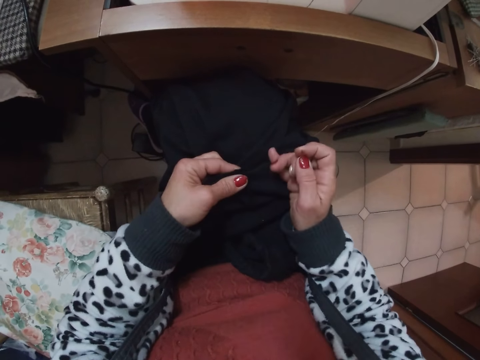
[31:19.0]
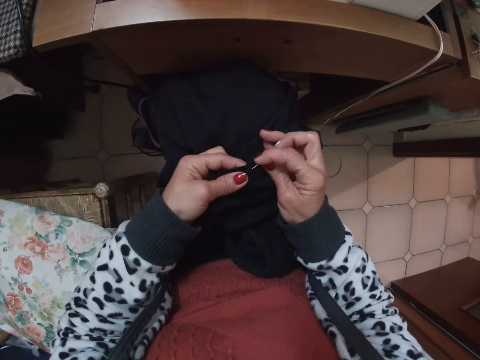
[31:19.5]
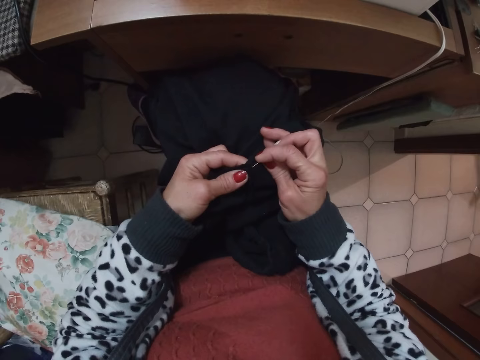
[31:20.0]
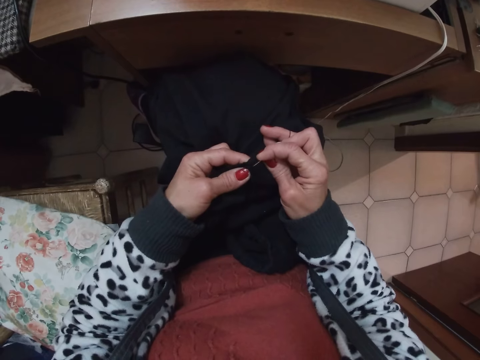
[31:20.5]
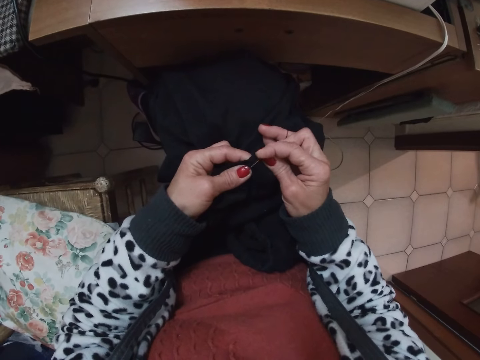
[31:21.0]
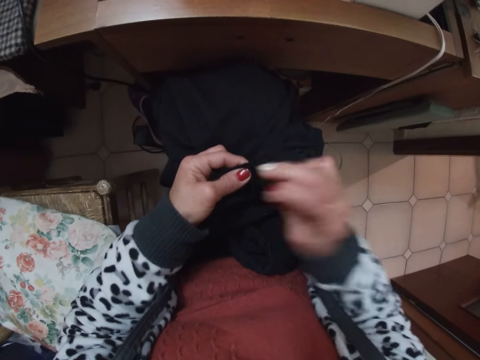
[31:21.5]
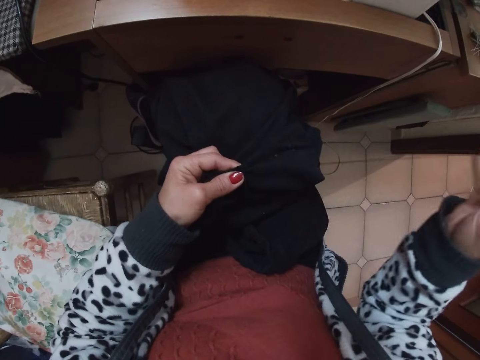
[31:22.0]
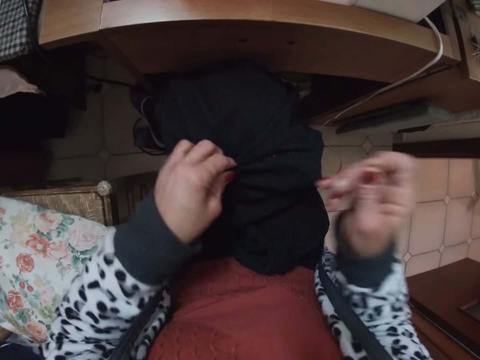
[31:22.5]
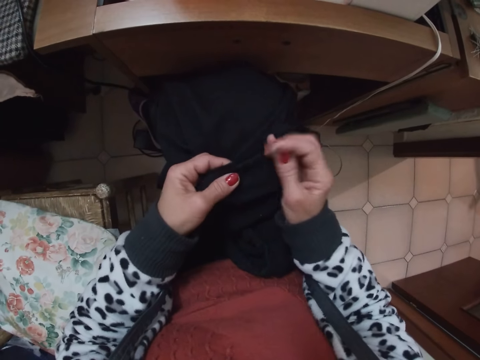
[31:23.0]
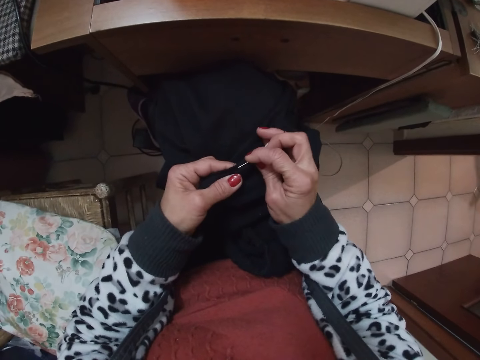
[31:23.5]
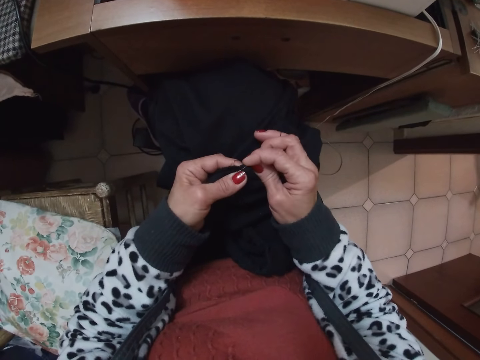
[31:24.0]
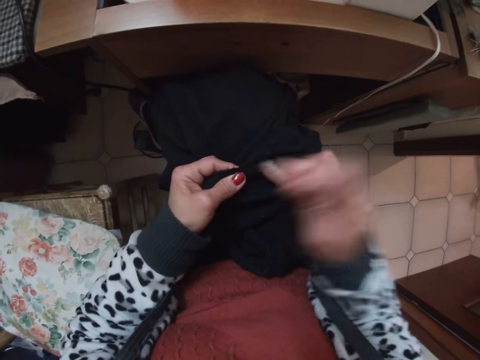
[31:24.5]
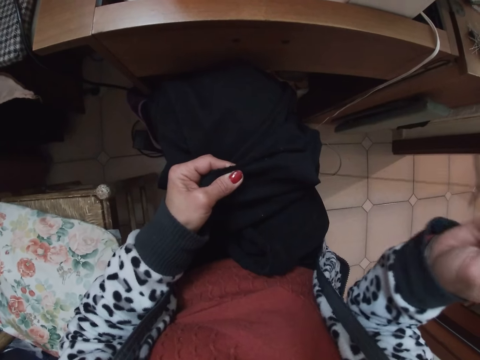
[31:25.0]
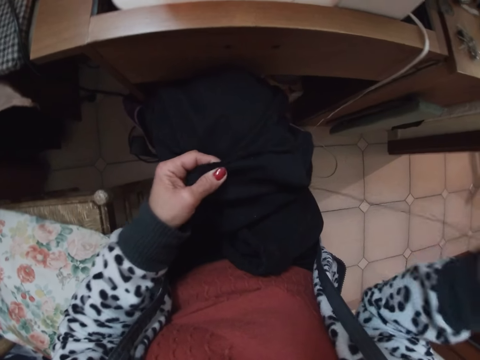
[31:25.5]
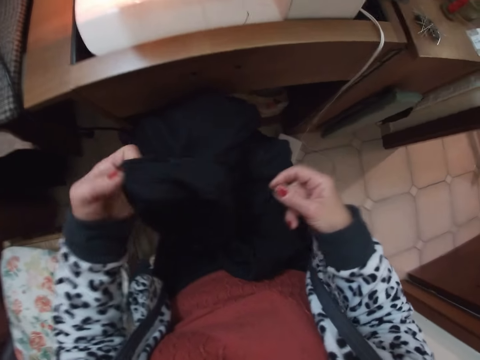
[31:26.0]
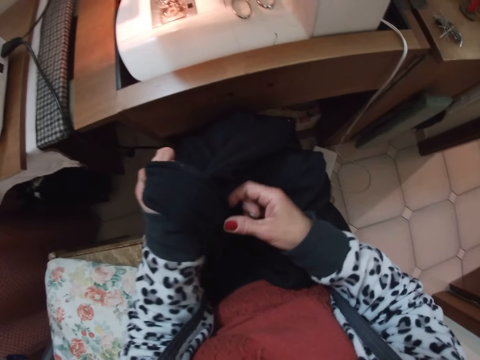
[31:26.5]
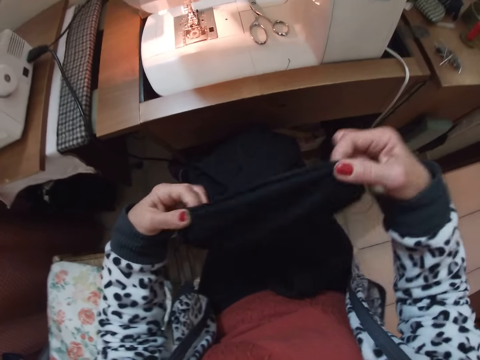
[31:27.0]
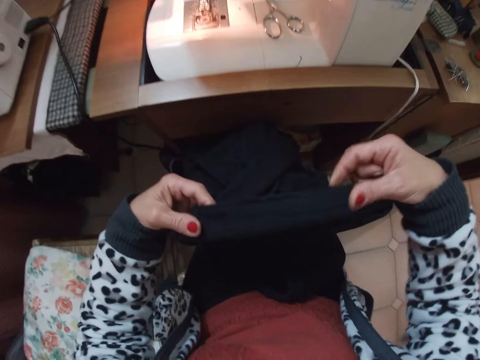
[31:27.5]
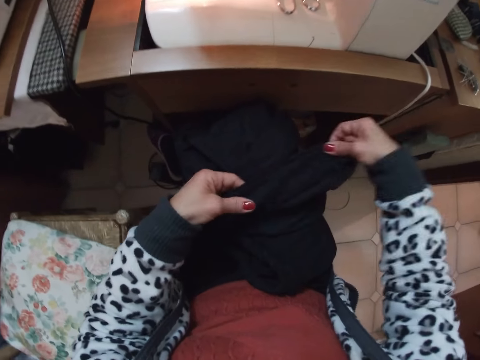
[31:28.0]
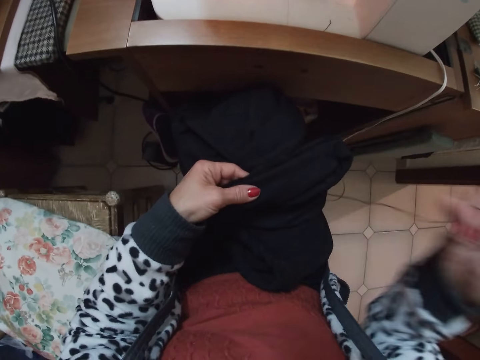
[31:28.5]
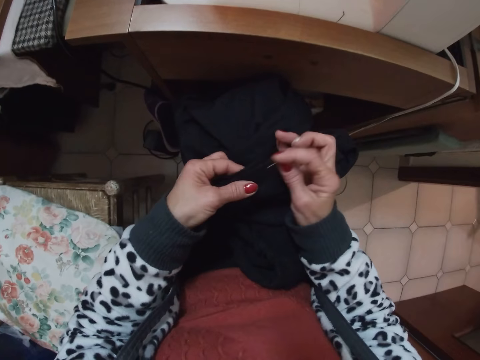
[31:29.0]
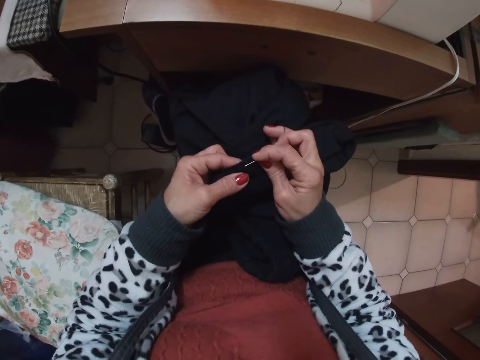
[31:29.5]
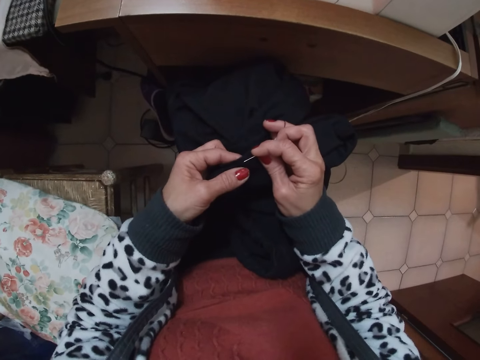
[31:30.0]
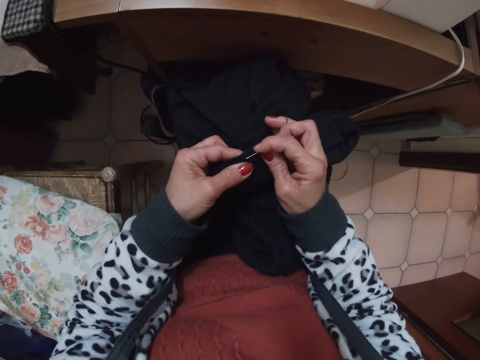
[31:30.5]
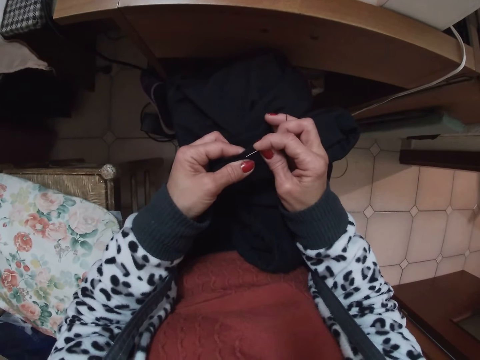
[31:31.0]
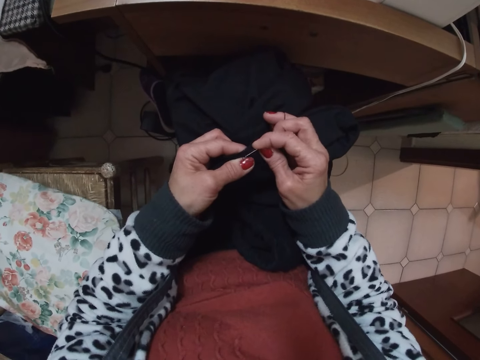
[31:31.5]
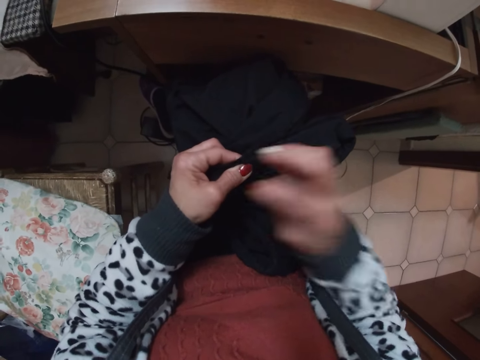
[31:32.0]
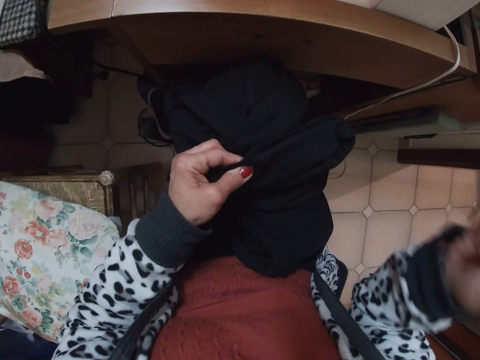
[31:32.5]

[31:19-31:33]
The camera wearer sews the cloth with a needle and thread. They stretch the cloth. They sew the cloth with the needle and thread.

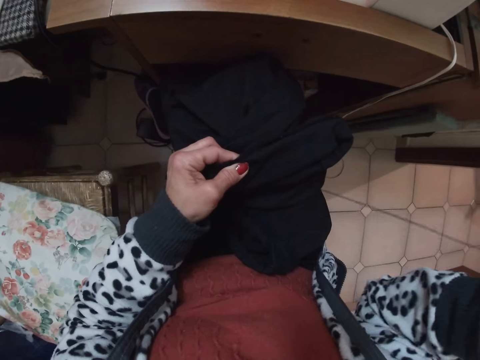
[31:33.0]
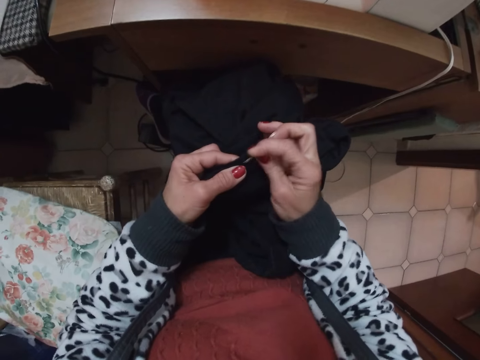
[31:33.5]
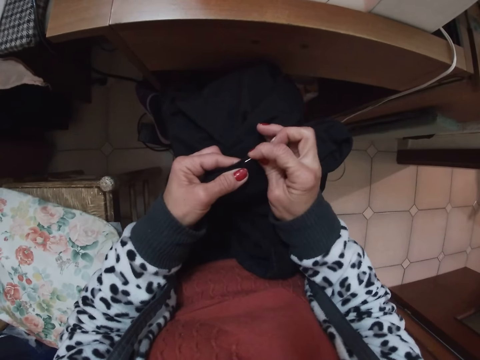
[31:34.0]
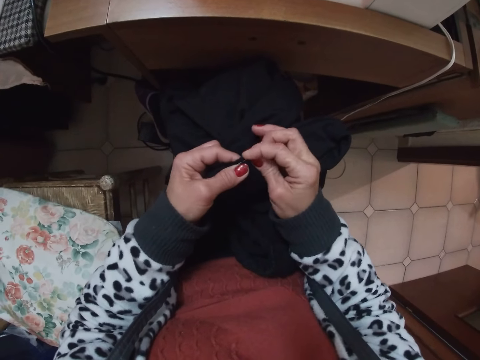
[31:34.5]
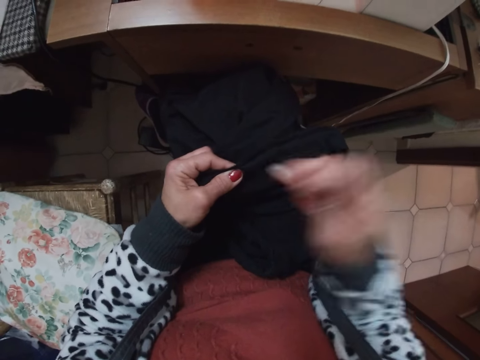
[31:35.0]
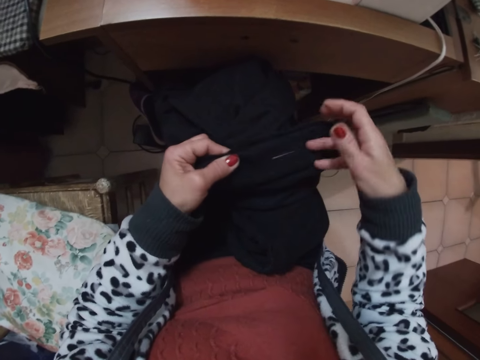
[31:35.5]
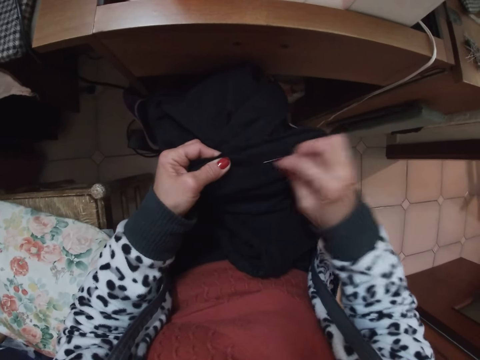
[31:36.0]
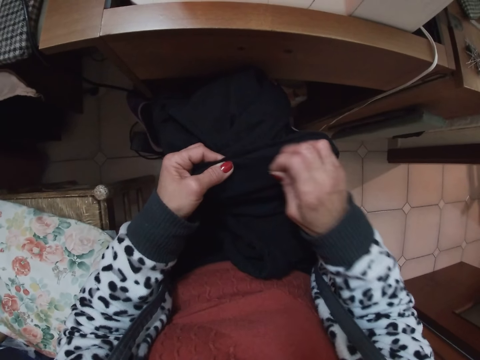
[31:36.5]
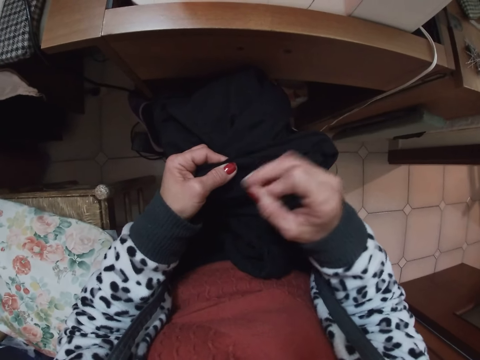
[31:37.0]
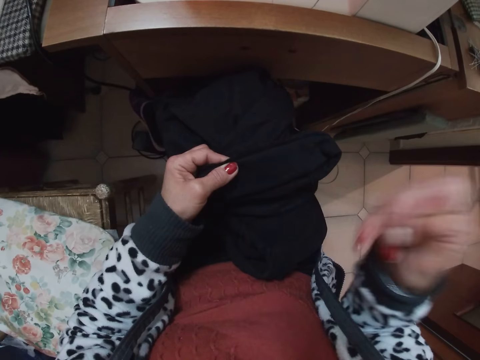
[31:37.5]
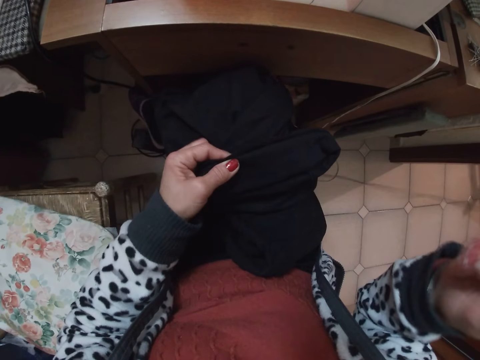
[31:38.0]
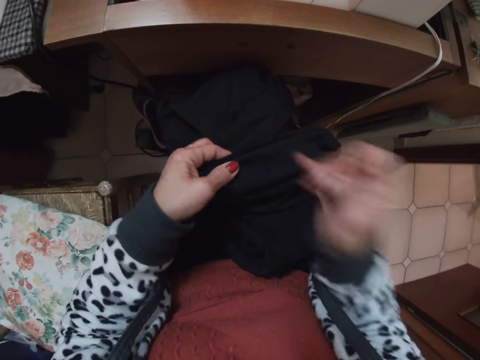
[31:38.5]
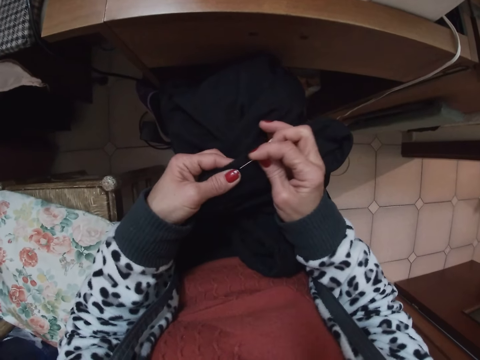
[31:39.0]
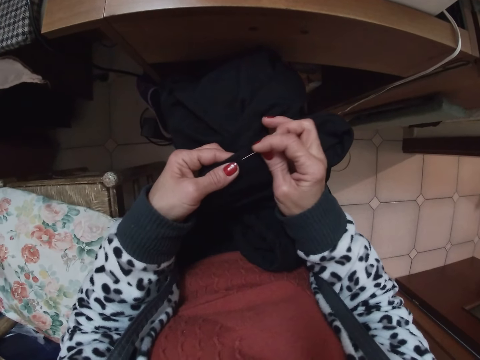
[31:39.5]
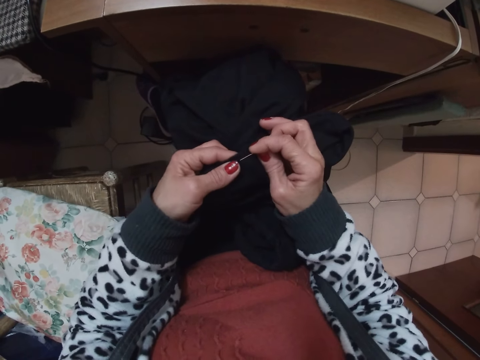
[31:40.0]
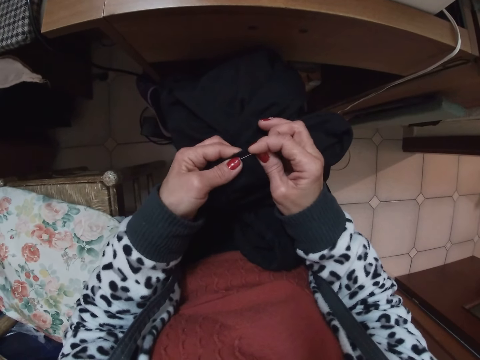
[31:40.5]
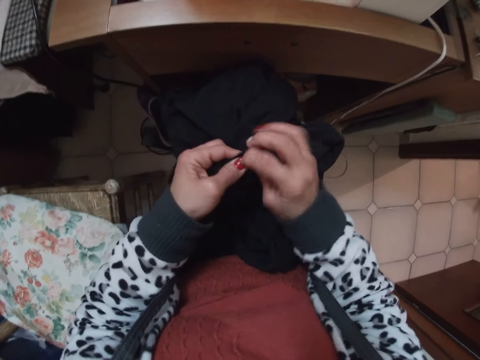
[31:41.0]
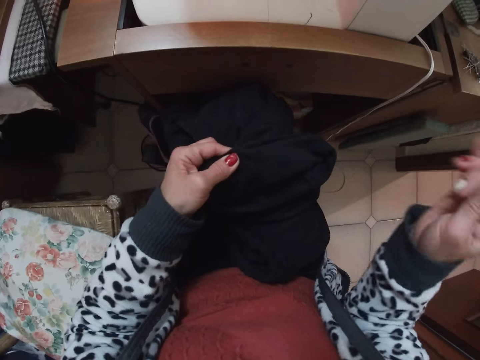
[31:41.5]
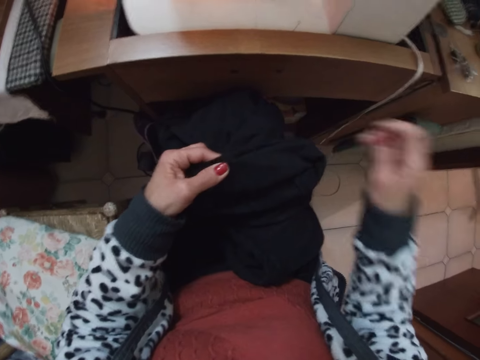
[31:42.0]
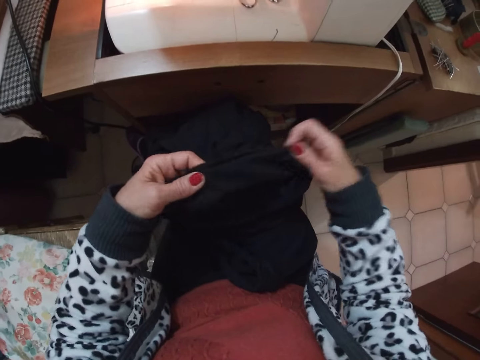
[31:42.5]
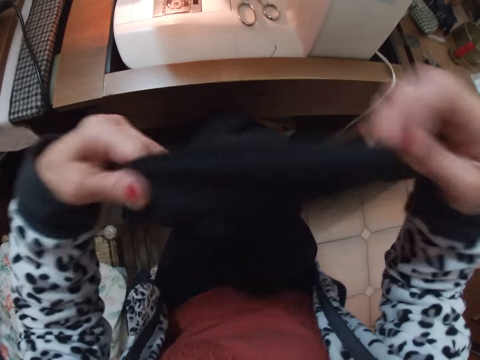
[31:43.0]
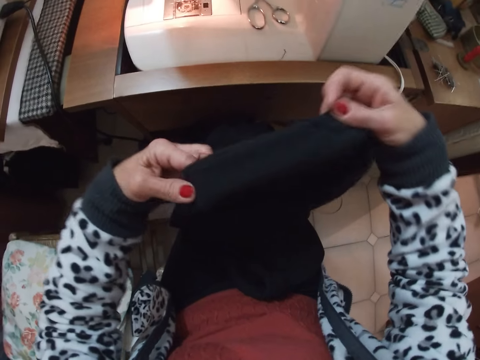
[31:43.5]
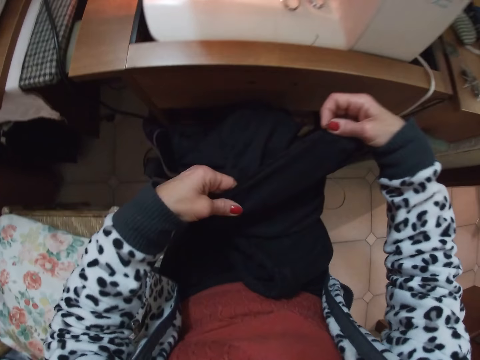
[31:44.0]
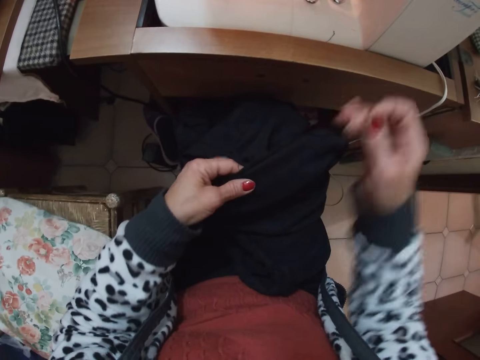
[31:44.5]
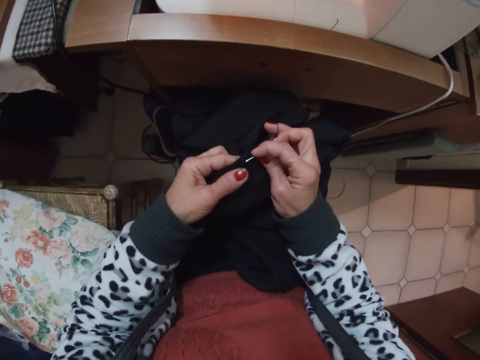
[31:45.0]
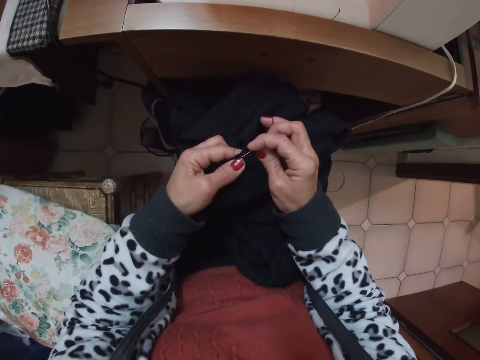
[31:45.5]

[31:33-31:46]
The camera wearer drops the needle and thread. They take the needle. They sew the cloth with the needle and thread. They stretch the cloth. They sew a cap with the needle and thread.
